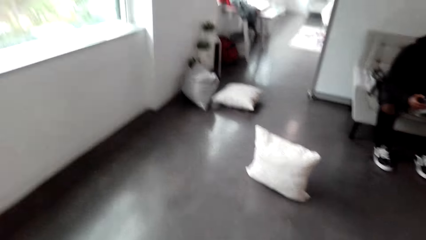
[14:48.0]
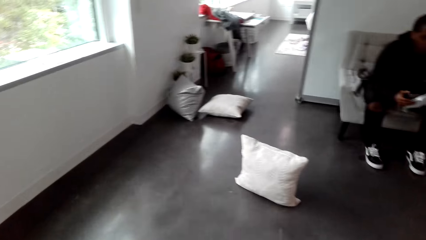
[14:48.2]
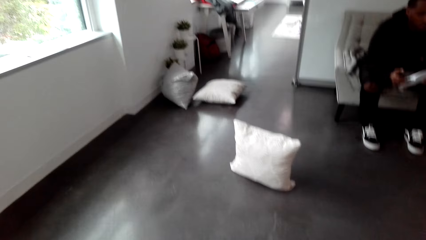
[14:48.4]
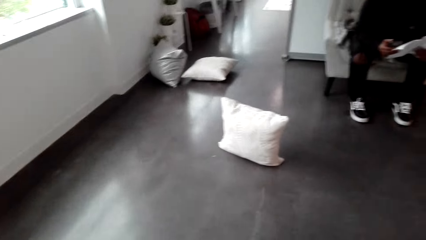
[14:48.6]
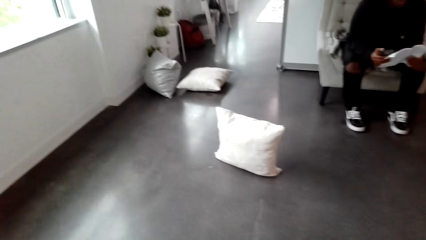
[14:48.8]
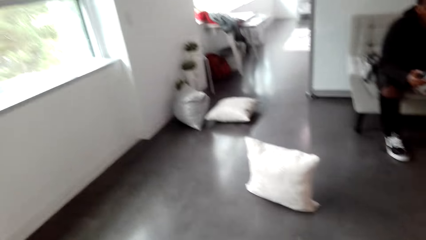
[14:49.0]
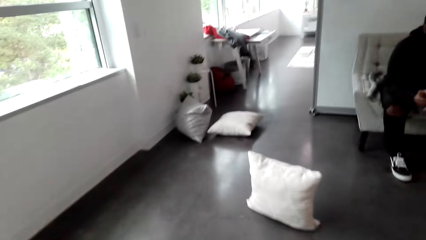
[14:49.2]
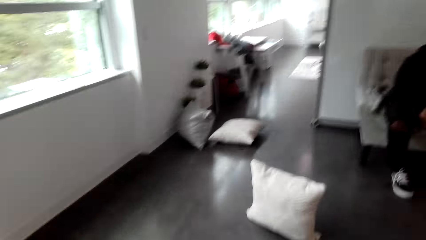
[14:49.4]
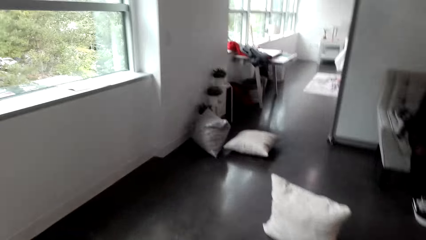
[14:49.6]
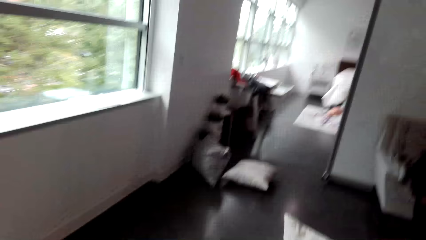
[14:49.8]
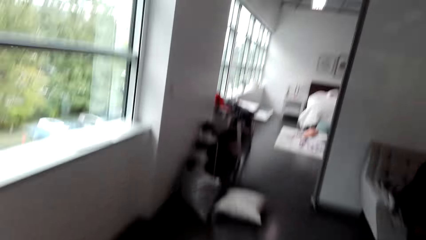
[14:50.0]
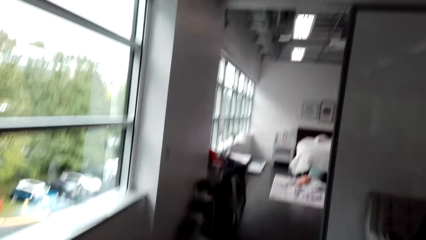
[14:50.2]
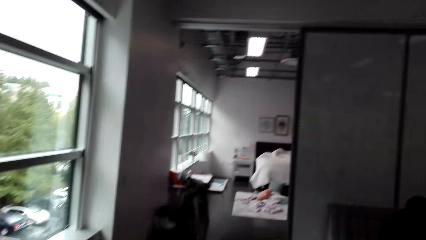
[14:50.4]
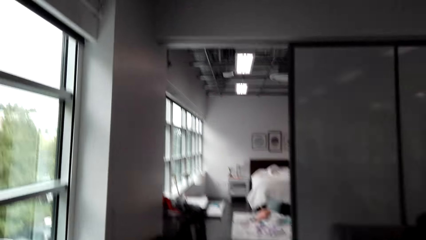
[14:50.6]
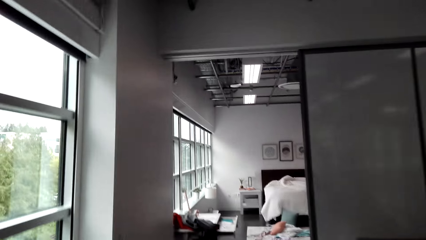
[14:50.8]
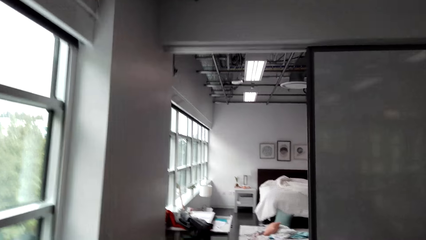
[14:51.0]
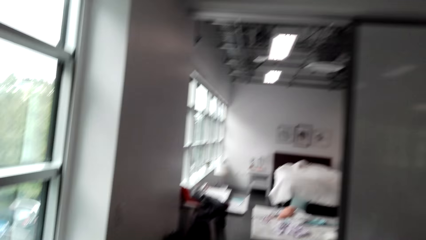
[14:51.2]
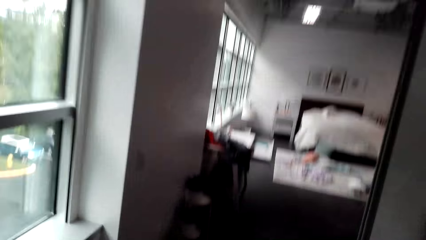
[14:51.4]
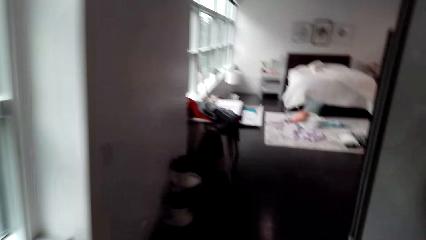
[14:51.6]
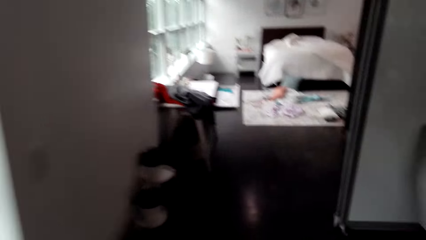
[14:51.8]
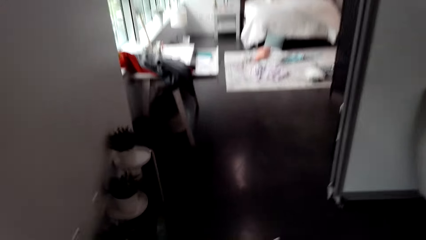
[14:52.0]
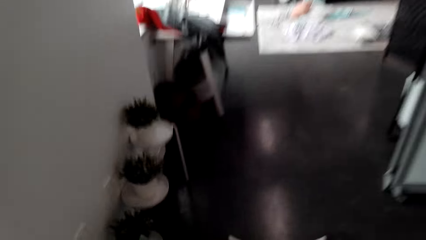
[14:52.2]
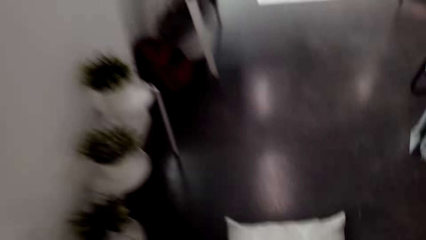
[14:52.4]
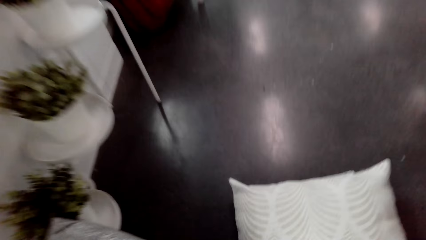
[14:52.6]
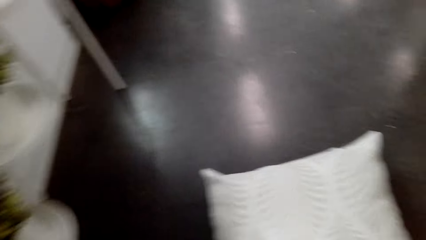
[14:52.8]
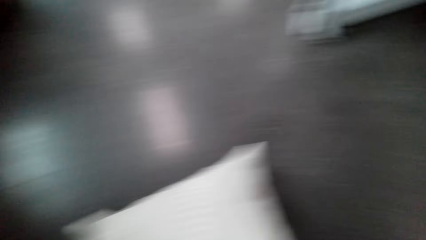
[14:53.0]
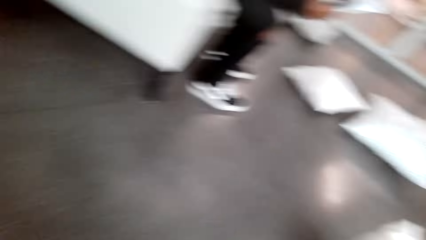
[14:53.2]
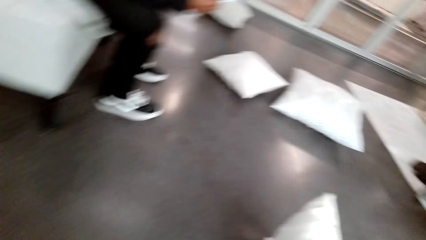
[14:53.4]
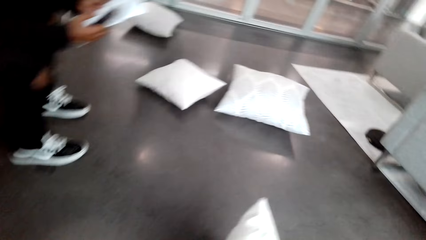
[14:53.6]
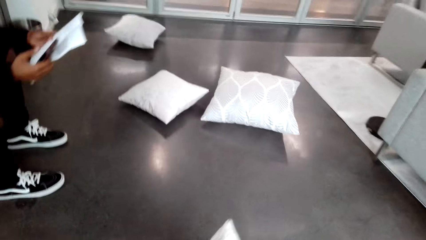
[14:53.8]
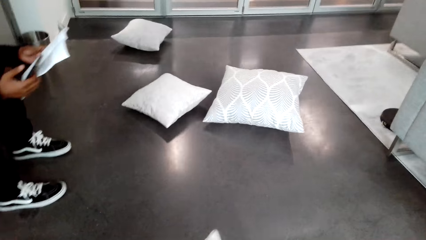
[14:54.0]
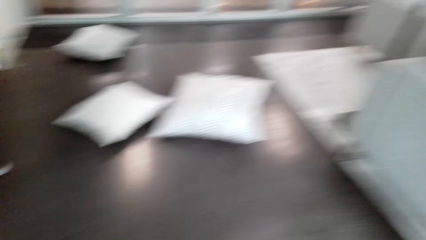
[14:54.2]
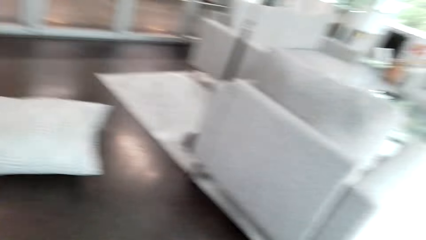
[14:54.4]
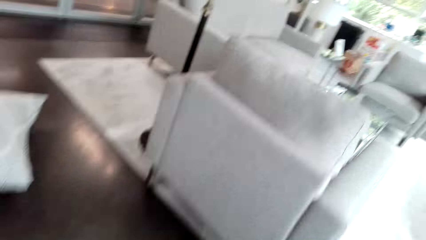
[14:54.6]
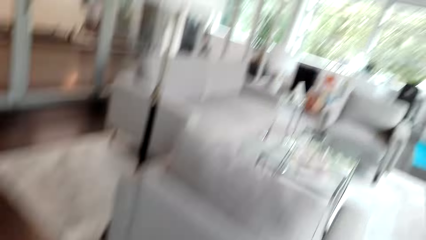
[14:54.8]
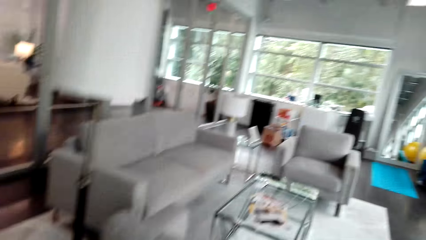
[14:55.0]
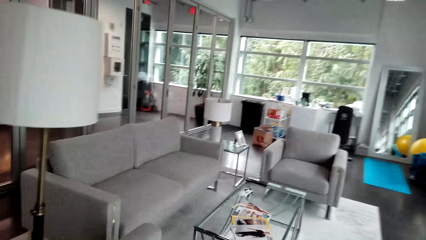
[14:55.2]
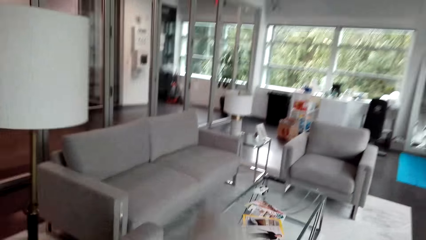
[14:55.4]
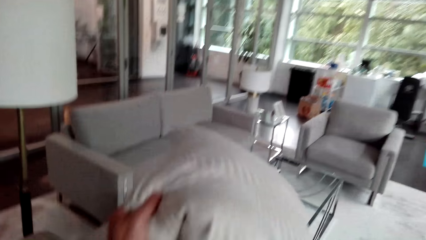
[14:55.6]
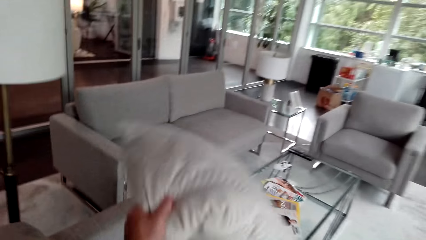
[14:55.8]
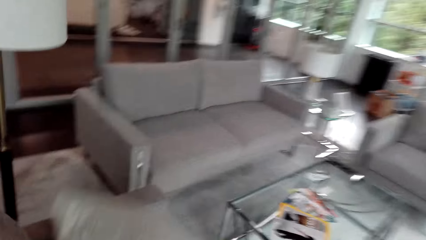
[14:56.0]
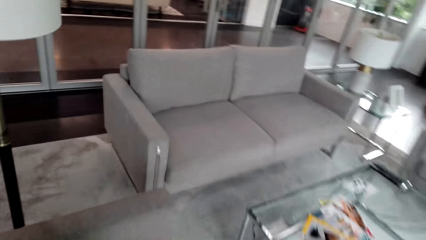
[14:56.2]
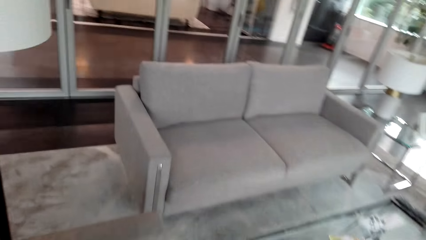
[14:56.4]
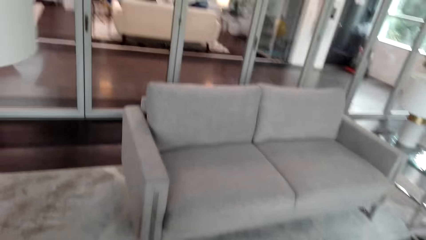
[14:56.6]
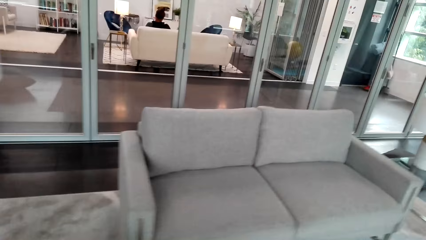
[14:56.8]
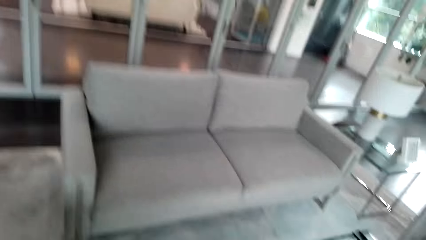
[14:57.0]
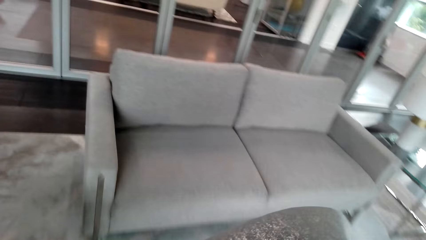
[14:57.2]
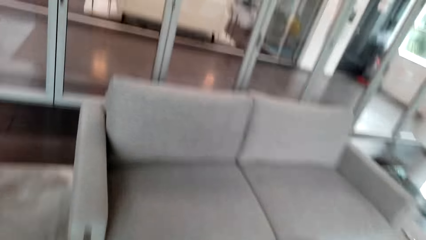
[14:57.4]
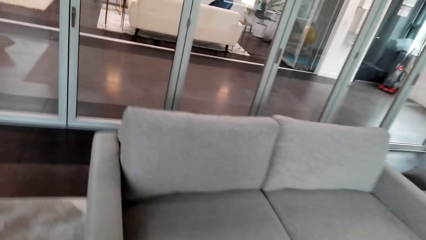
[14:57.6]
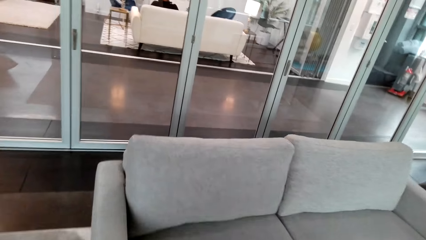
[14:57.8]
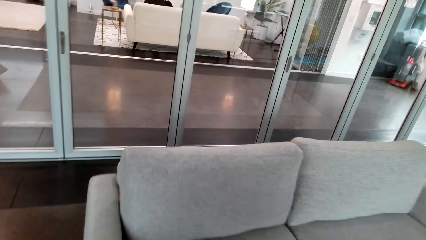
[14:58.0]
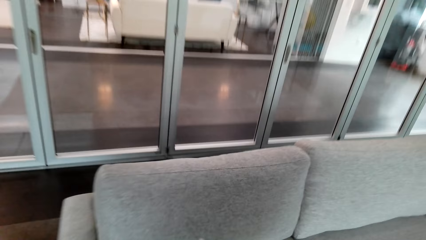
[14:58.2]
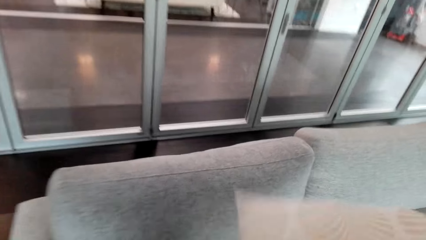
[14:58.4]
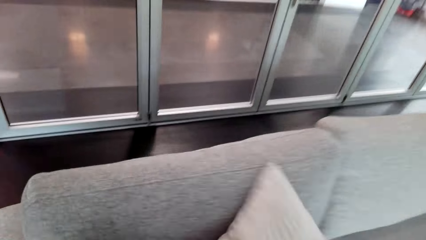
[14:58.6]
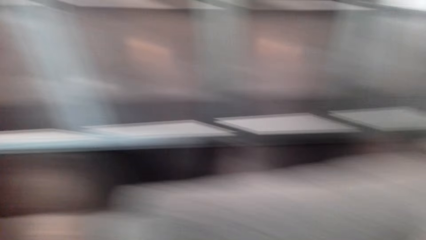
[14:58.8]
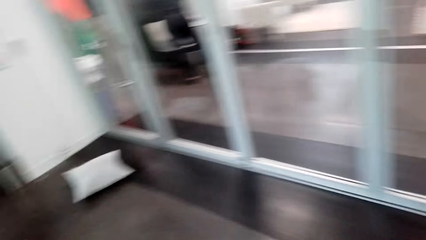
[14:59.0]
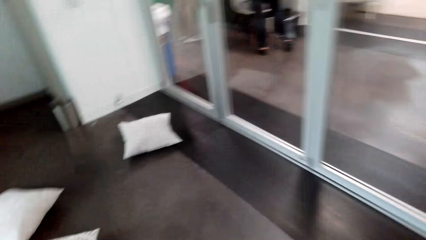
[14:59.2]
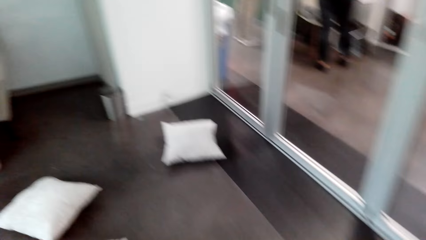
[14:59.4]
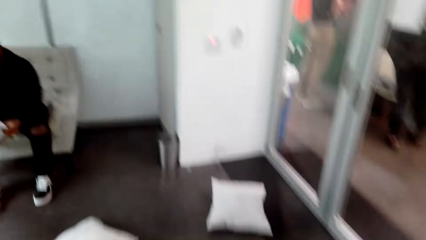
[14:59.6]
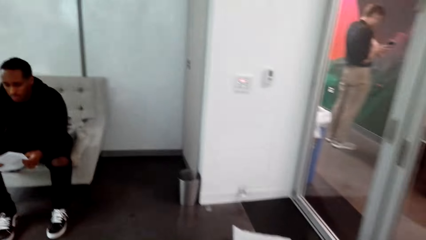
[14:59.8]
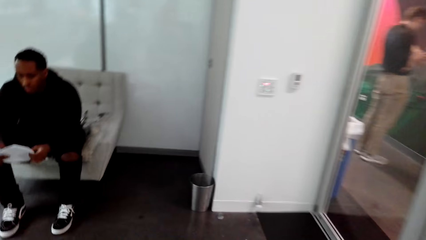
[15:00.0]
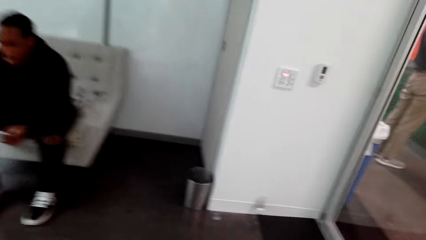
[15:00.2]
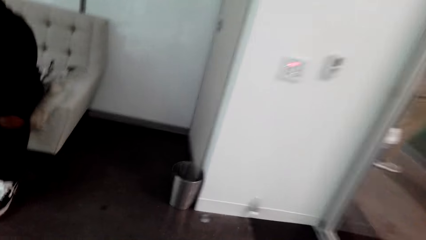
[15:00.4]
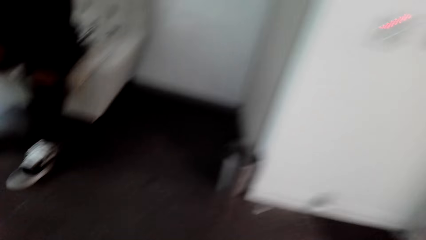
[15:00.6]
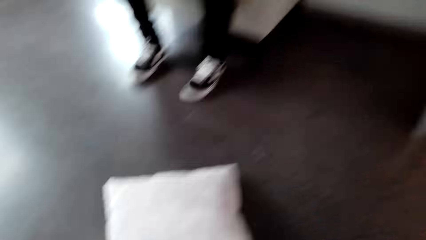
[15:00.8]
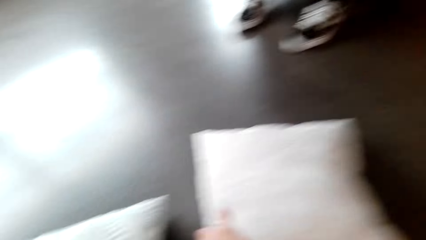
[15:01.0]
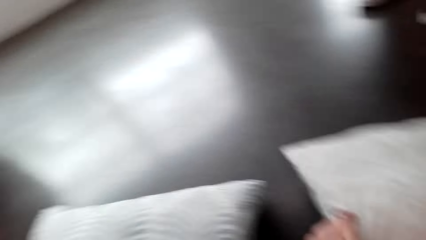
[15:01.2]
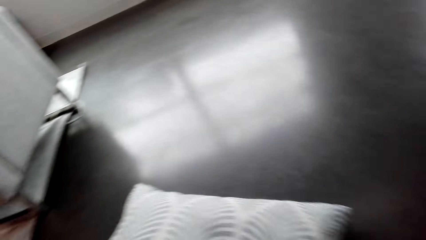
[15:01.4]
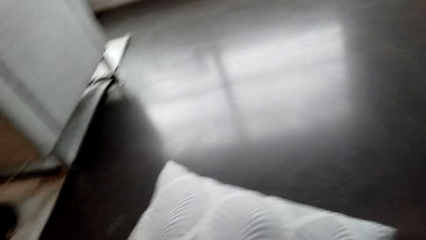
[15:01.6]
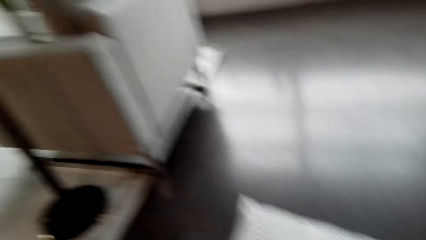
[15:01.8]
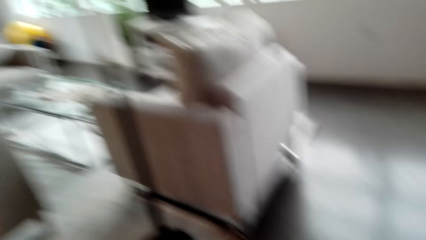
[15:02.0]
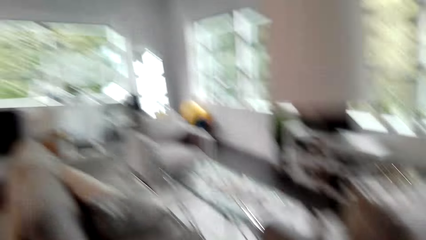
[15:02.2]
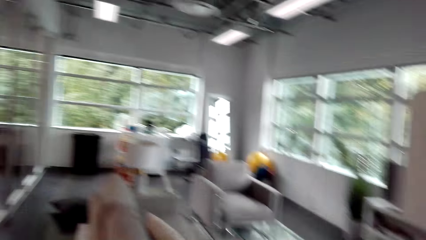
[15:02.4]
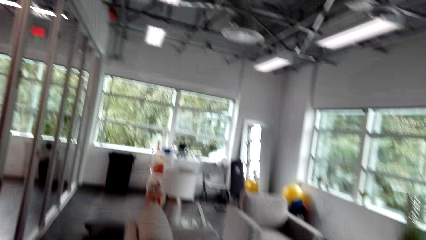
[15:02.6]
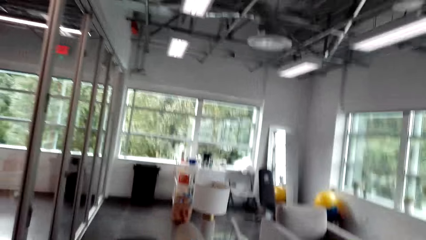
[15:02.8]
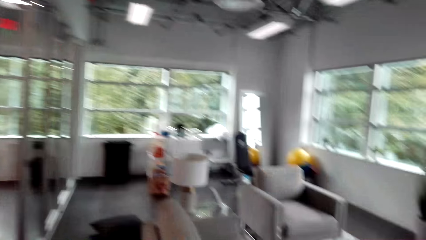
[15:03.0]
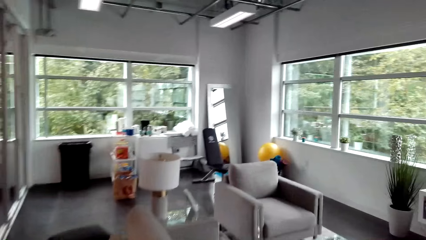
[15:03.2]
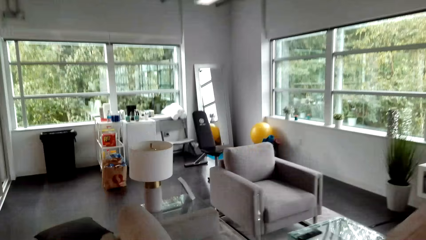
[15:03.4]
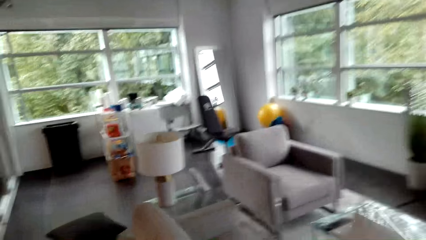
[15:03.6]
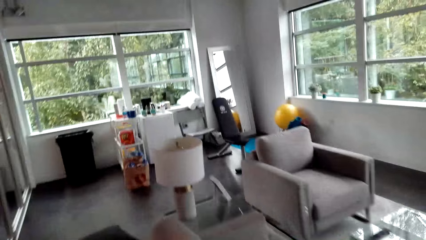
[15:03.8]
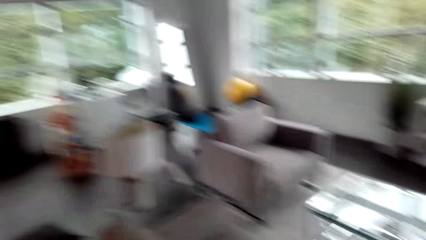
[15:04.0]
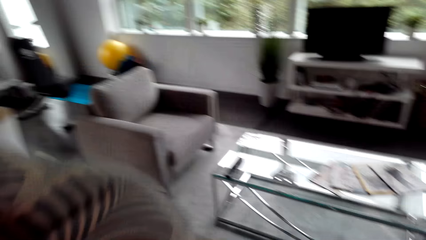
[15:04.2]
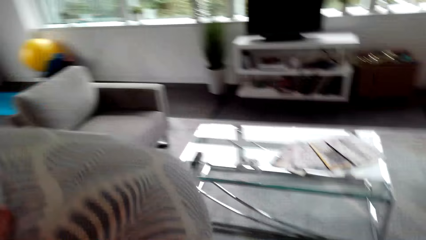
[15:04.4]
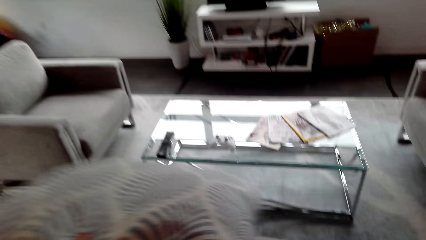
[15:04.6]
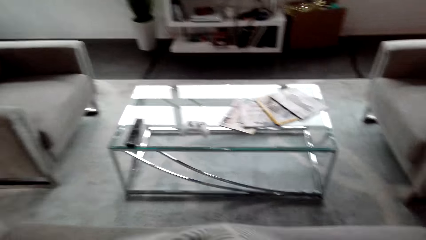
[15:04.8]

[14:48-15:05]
The camera wearer looks down. They move around. They pick up throw pillows. They move around. They put the throw pillows on the couch. They move around. They pick up the throw pillows. They move around.
